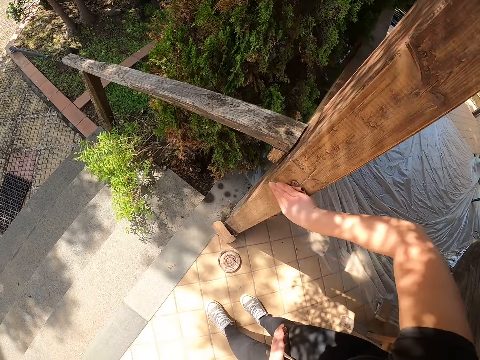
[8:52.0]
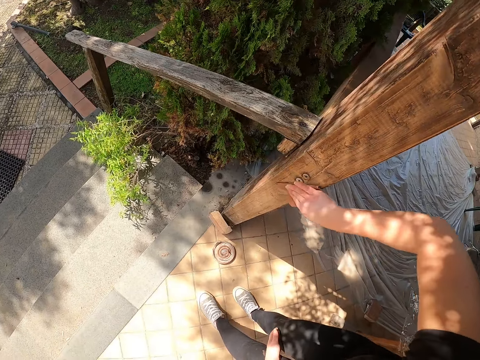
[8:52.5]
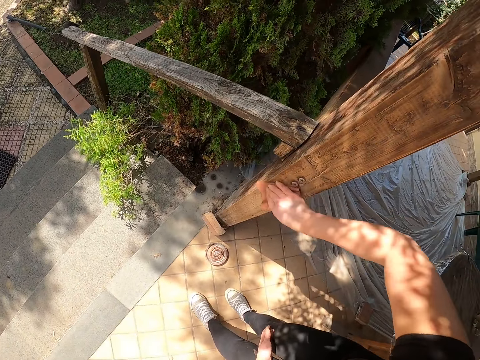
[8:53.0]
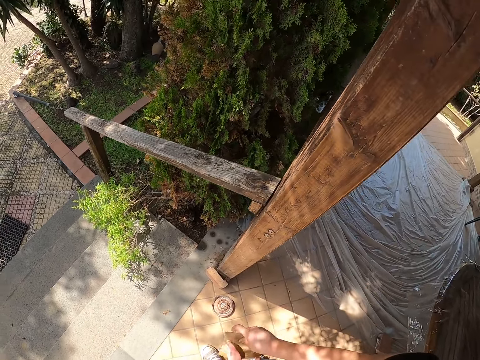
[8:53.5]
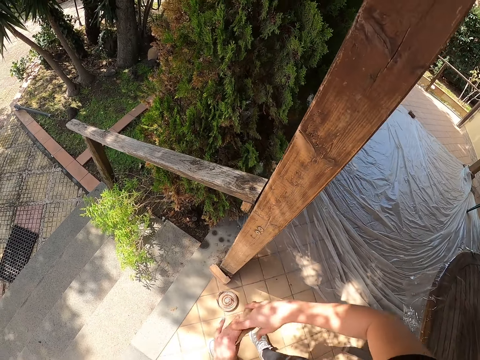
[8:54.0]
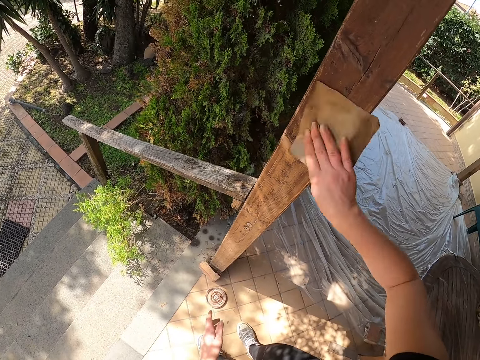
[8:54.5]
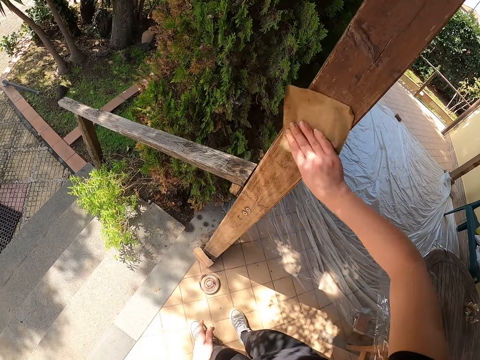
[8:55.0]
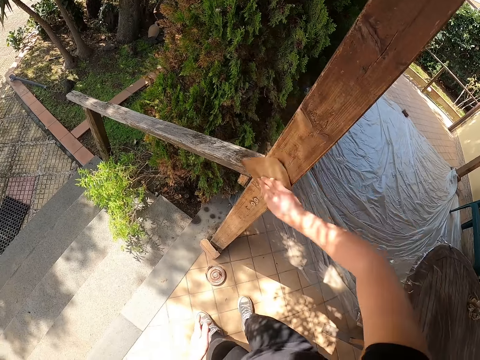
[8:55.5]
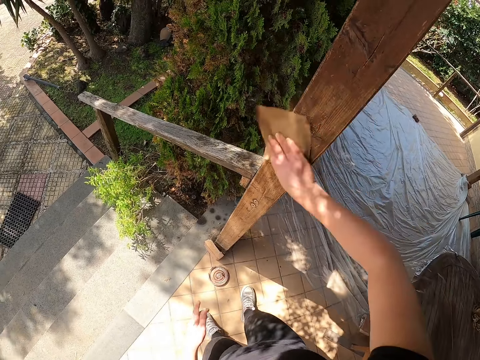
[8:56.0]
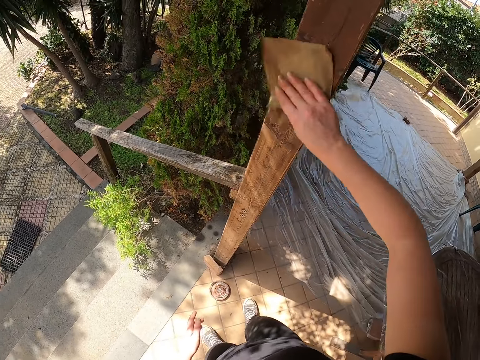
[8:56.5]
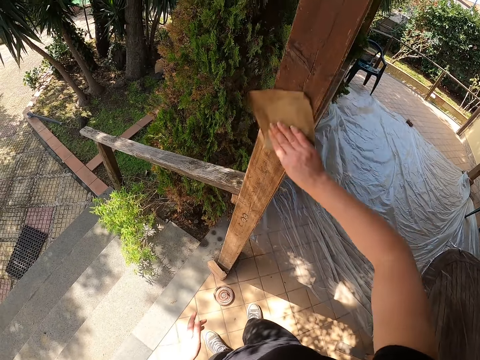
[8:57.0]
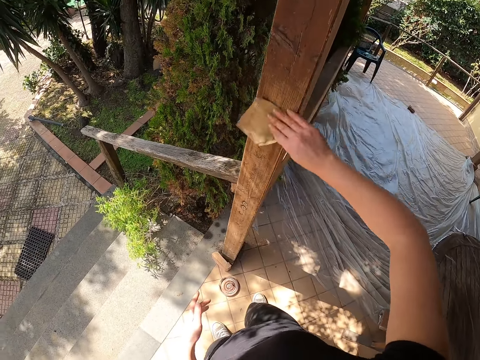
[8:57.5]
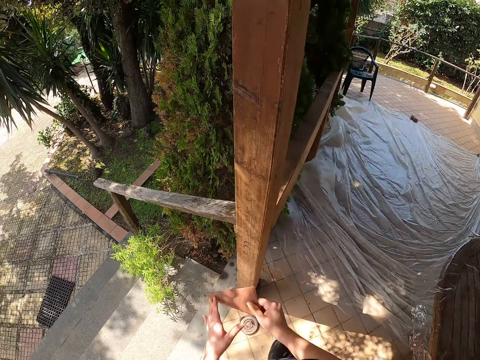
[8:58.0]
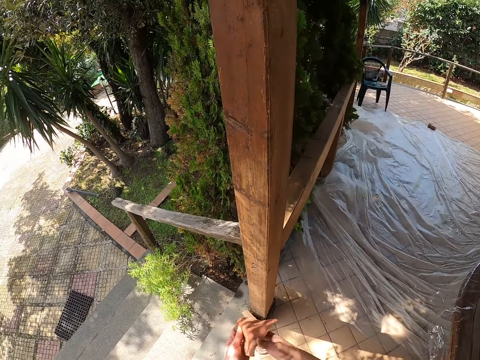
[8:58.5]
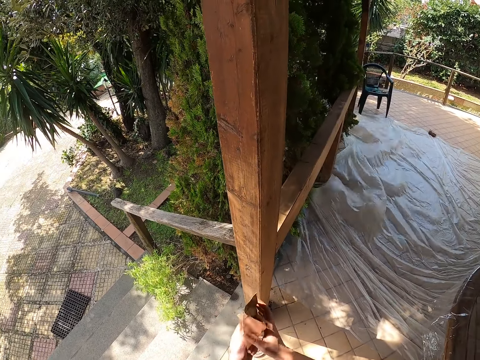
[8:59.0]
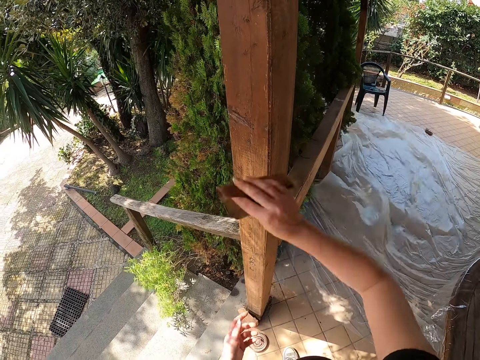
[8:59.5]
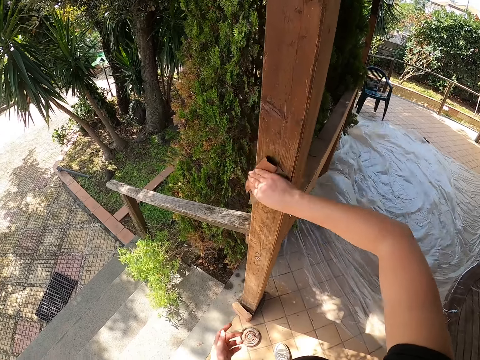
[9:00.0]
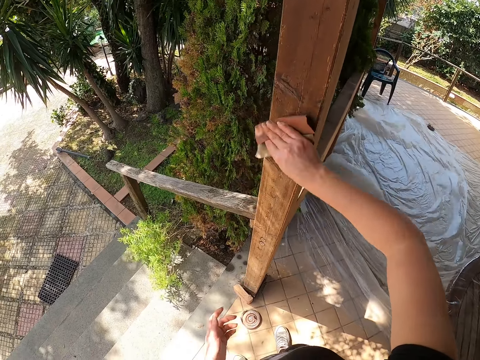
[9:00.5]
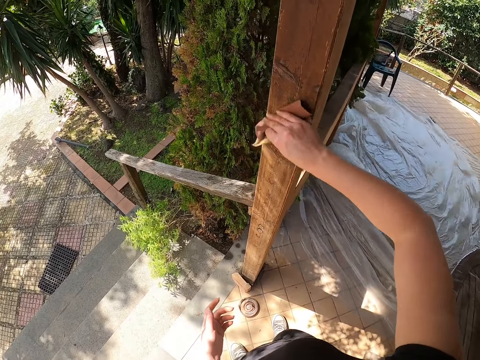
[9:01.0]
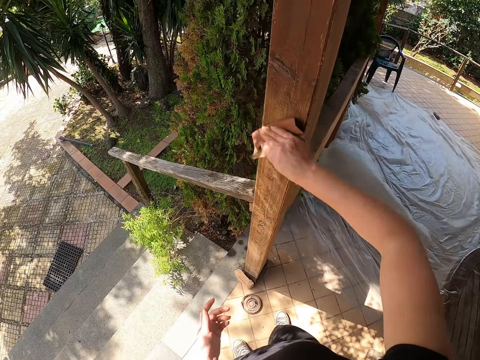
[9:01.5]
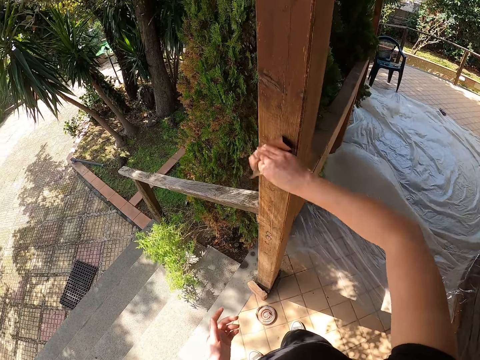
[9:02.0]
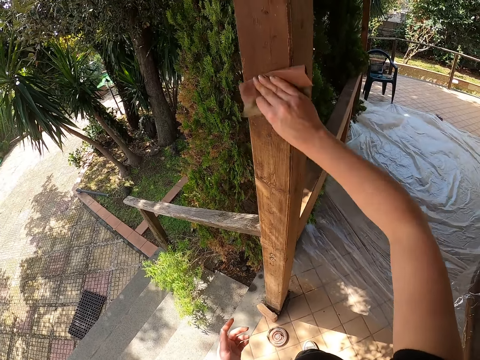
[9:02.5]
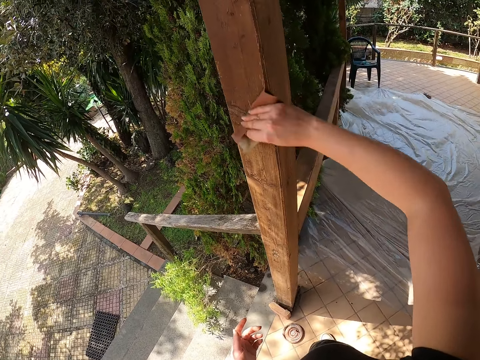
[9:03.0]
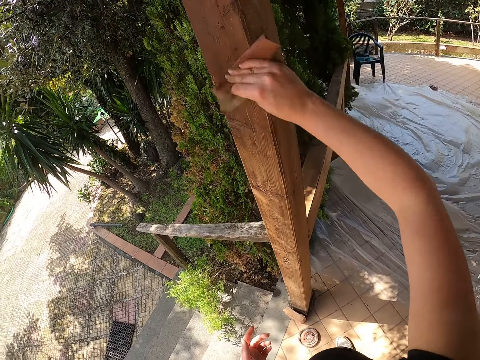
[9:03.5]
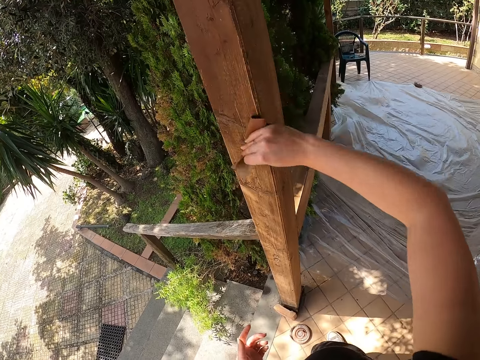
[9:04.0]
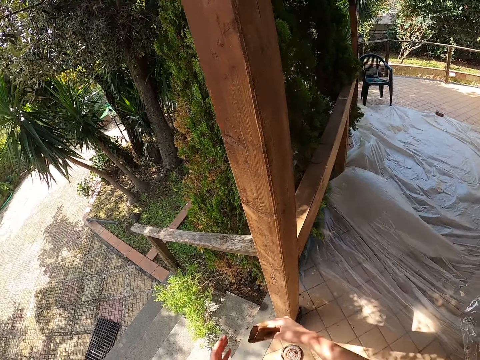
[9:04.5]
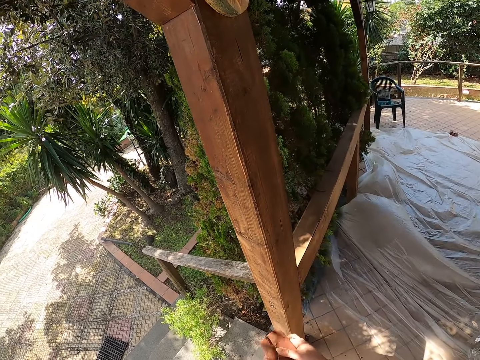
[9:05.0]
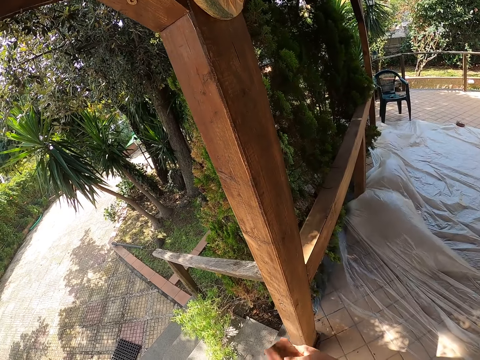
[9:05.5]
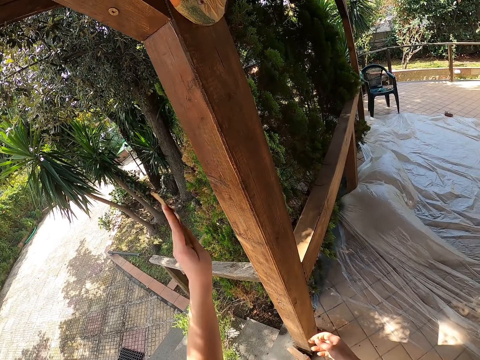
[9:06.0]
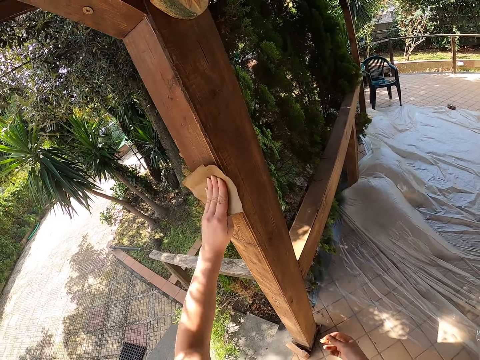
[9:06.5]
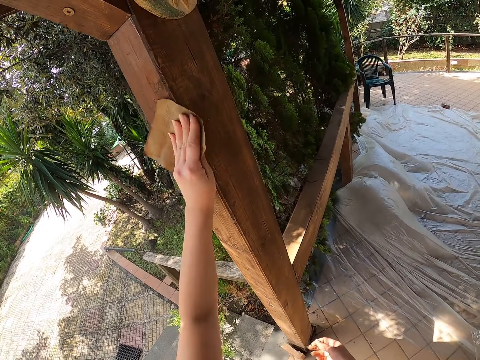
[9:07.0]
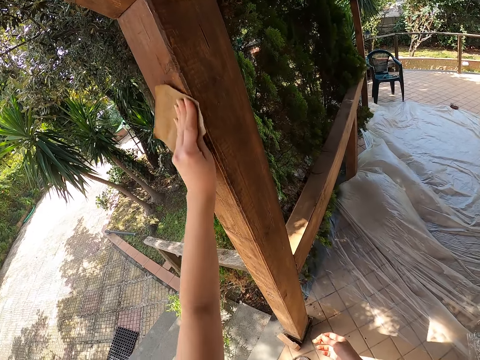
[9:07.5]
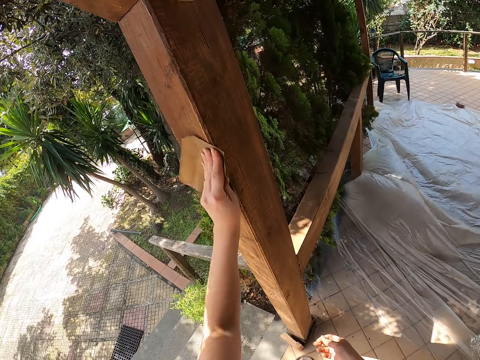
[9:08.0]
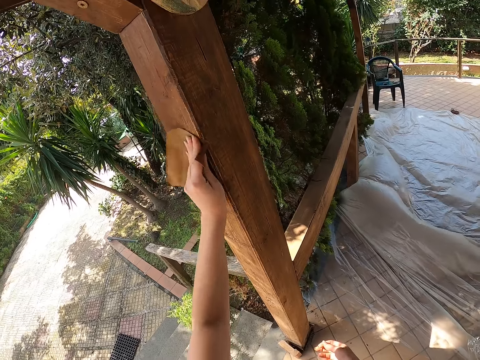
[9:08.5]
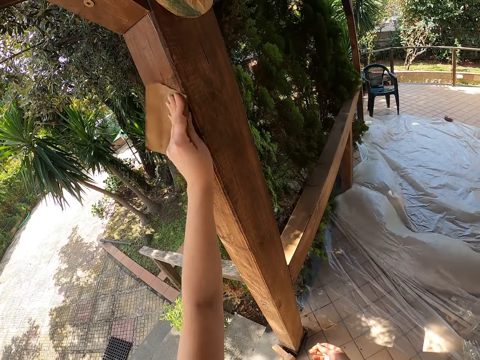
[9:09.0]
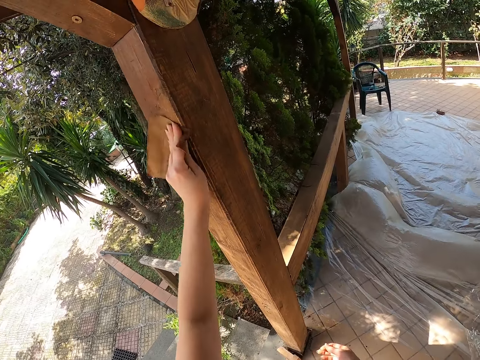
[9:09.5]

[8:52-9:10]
The camera wearer holds the sandpaper with both hands, adjusts the sandpaper, holds the sandpaper, and continues cleaning the wooden member with the sandpaper. They hold the sandpaper with both hands, adjust the sandpaper, hold the sandpaper, and continue cleaning the wooden member with the sandpaper. They hold the sandpaper with both hands, adjust the sandpaper, hold the sandpaper with the other hand, and continue cleaning the wooden member with the sandpaper.

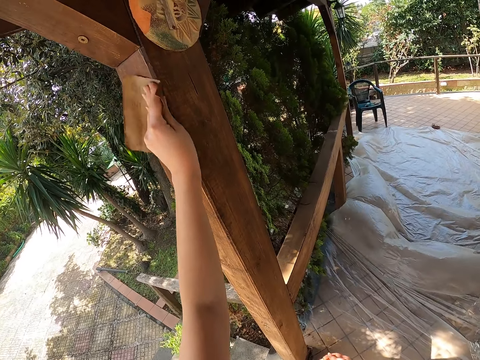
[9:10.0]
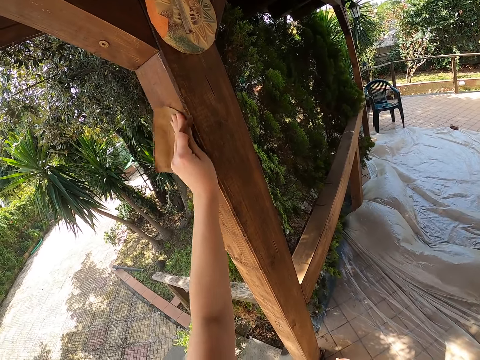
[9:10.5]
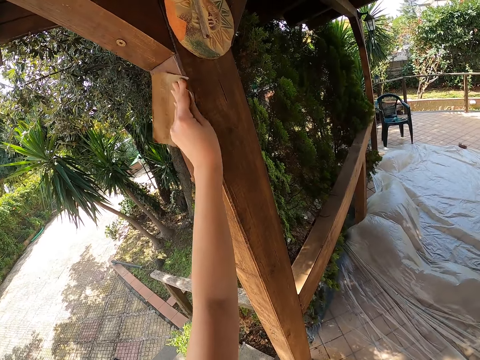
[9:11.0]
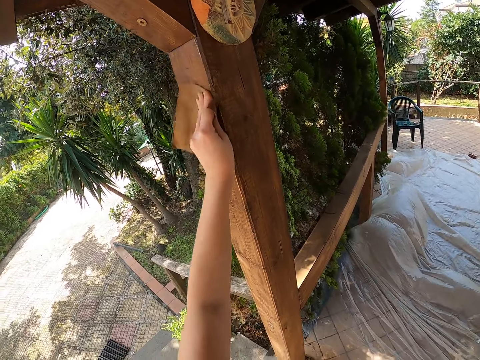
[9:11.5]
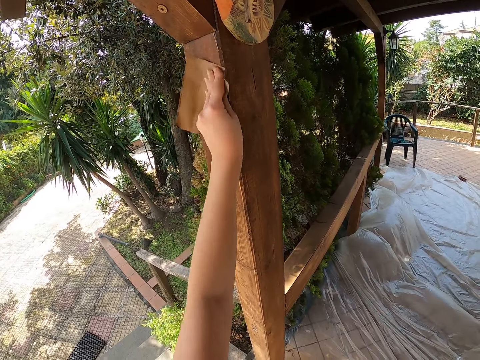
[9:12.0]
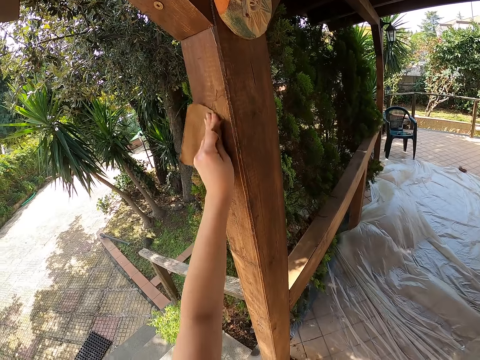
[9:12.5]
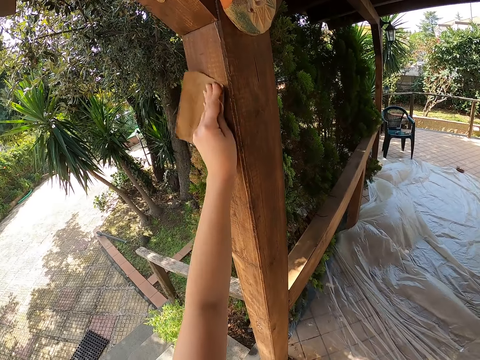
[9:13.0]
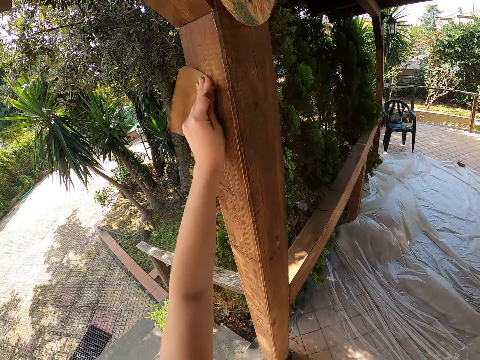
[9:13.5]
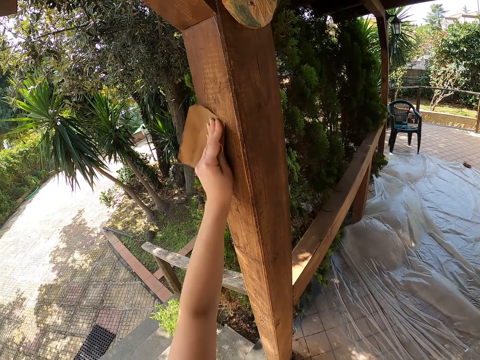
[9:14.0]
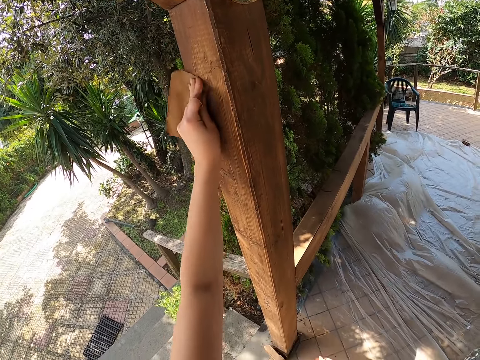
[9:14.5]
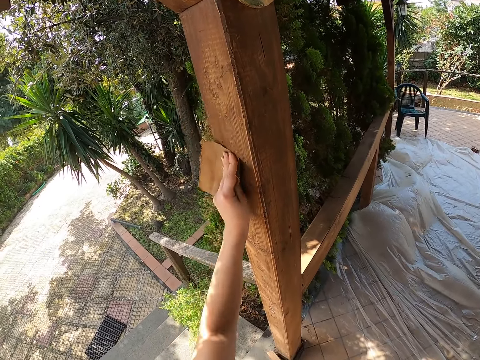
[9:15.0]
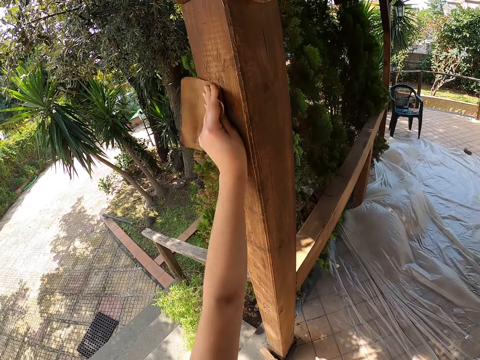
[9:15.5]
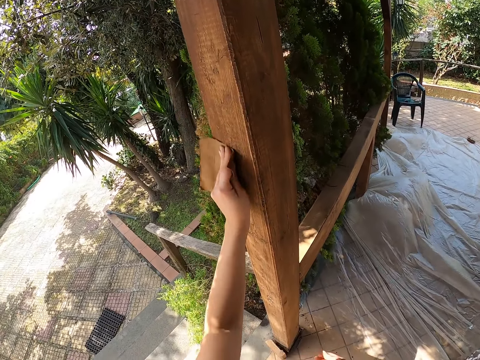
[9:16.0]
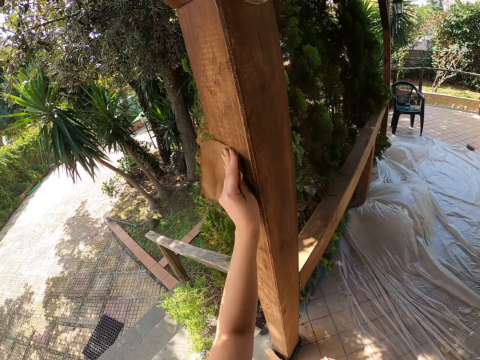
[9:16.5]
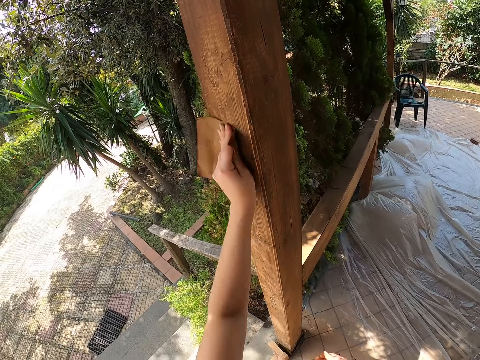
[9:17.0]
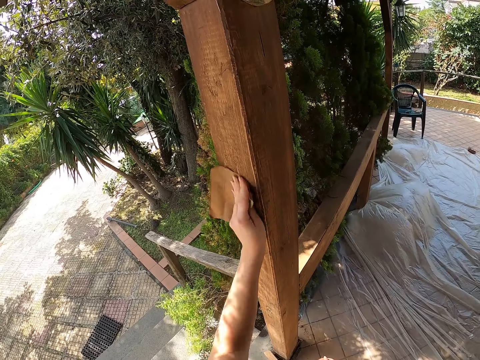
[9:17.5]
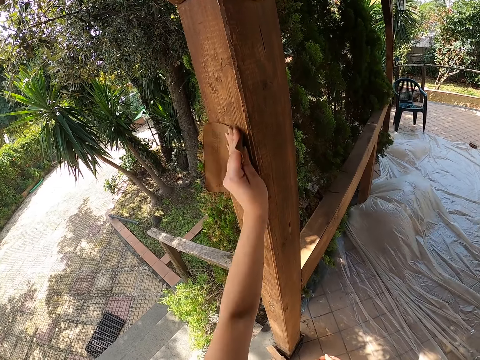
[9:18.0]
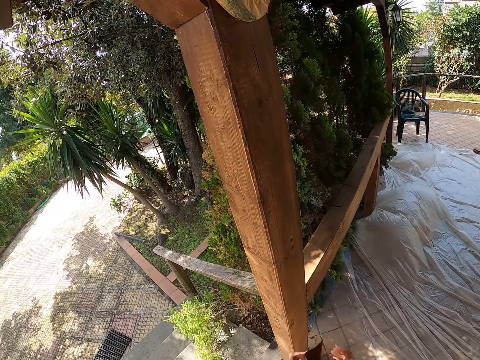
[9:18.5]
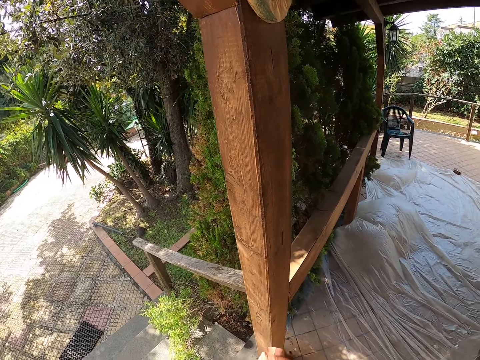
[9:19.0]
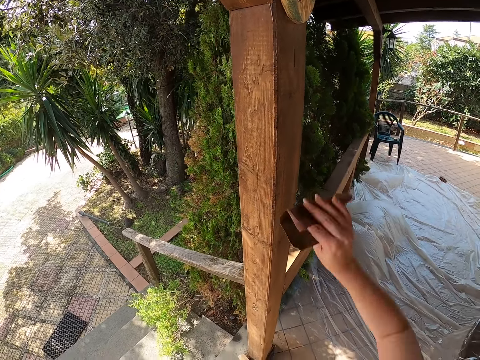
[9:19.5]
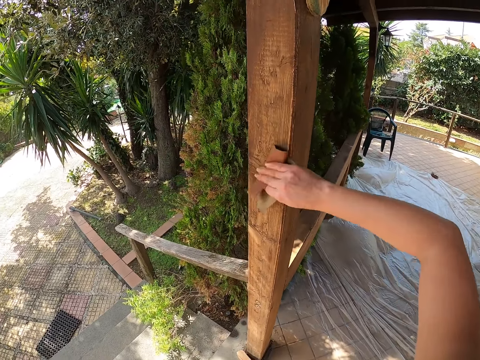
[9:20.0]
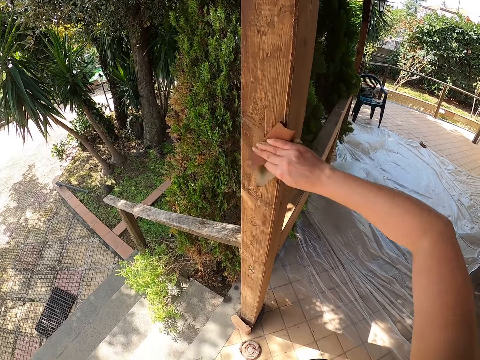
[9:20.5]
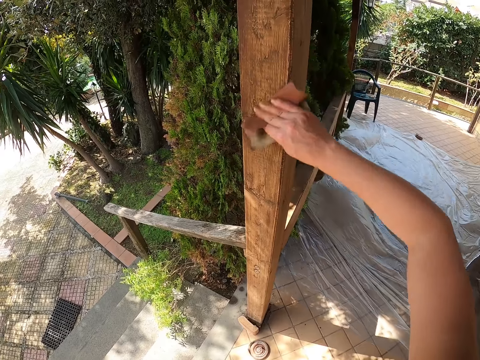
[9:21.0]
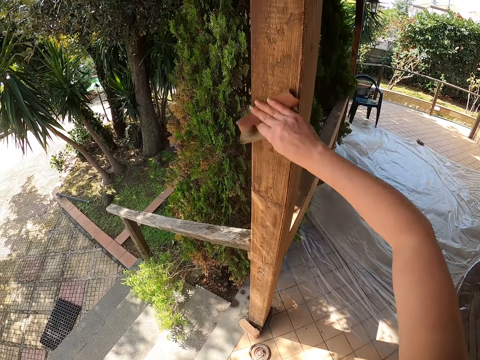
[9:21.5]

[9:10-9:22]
The camera wearer scrubs the wood with the sandpaper in her right hand.
